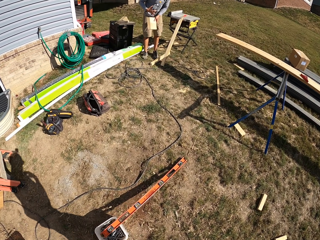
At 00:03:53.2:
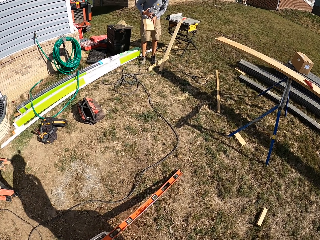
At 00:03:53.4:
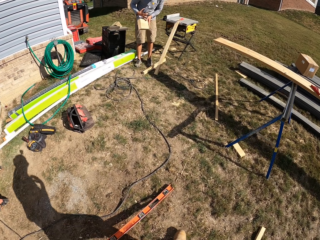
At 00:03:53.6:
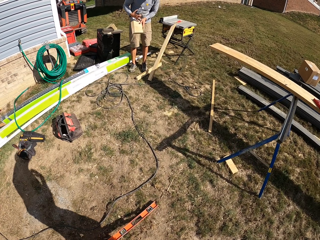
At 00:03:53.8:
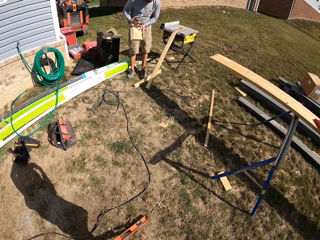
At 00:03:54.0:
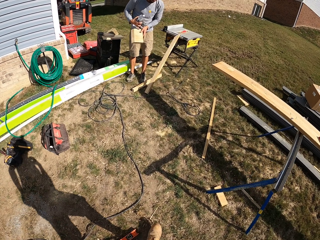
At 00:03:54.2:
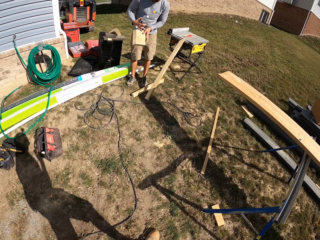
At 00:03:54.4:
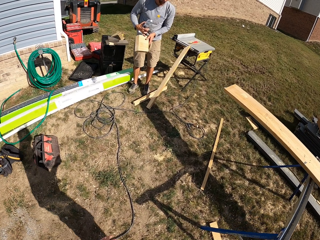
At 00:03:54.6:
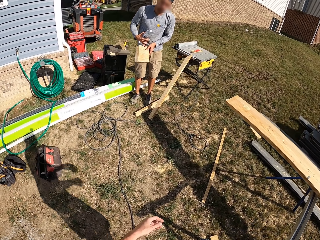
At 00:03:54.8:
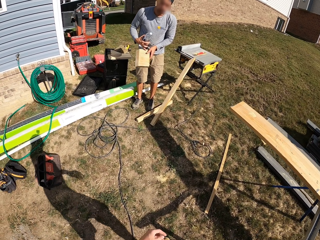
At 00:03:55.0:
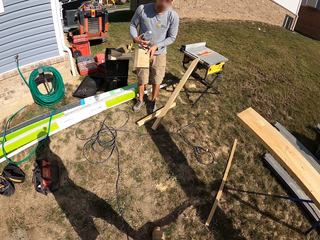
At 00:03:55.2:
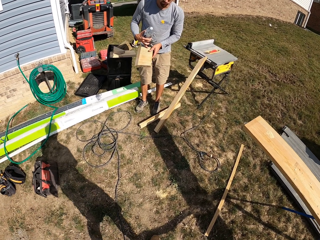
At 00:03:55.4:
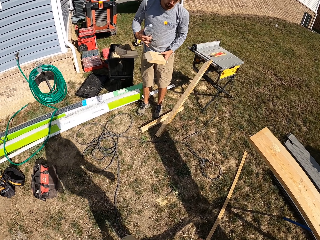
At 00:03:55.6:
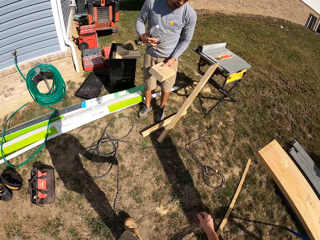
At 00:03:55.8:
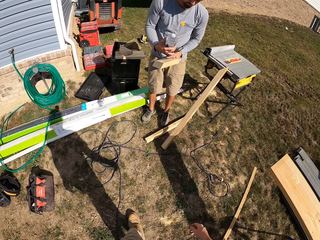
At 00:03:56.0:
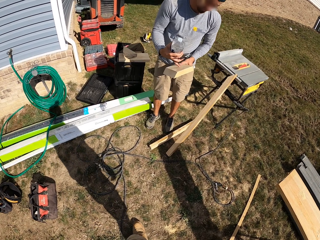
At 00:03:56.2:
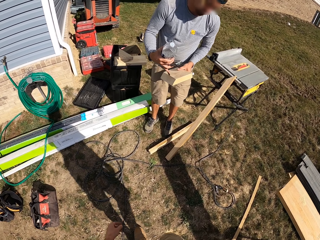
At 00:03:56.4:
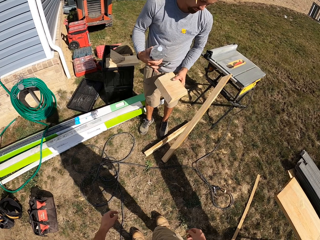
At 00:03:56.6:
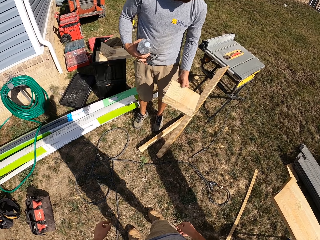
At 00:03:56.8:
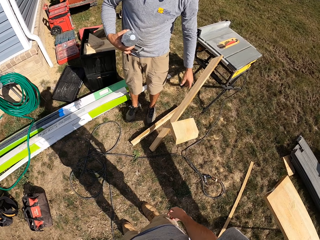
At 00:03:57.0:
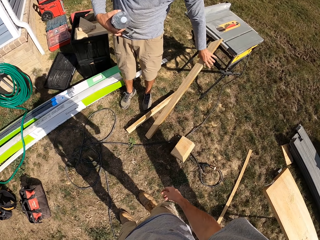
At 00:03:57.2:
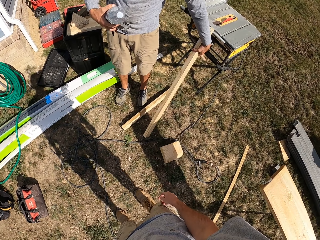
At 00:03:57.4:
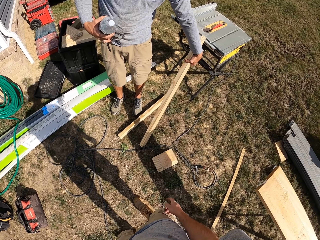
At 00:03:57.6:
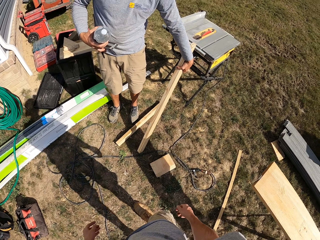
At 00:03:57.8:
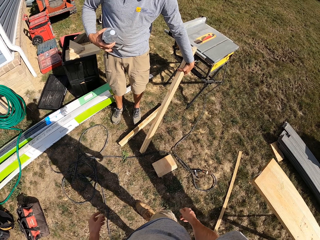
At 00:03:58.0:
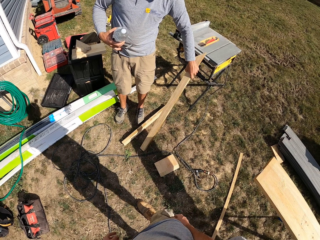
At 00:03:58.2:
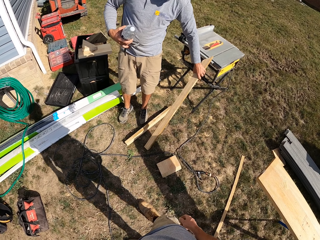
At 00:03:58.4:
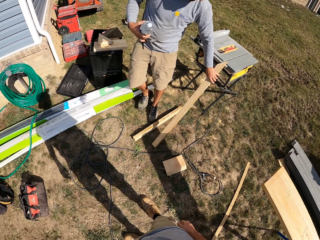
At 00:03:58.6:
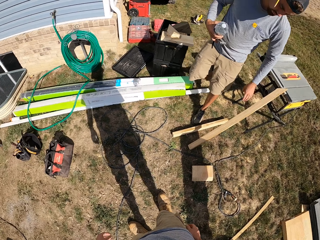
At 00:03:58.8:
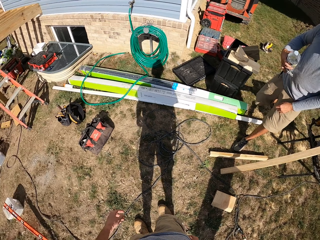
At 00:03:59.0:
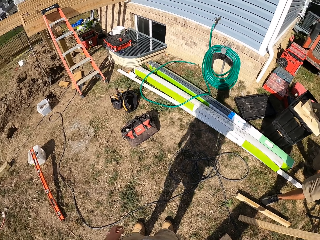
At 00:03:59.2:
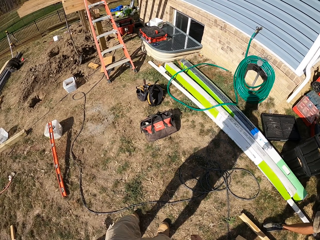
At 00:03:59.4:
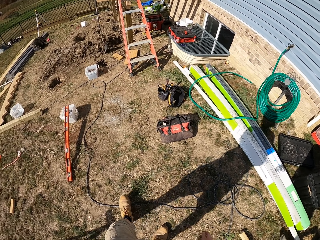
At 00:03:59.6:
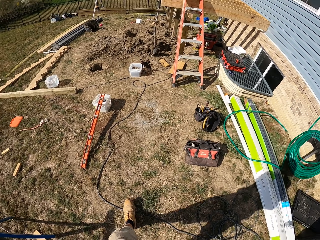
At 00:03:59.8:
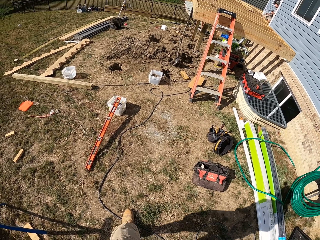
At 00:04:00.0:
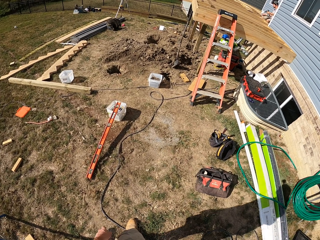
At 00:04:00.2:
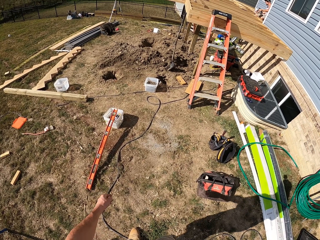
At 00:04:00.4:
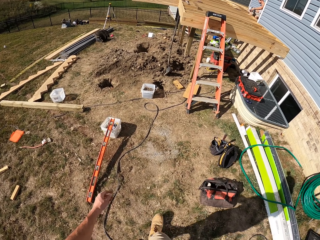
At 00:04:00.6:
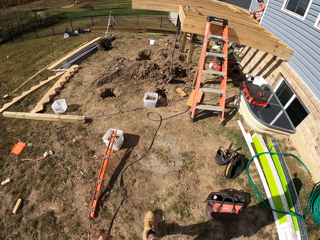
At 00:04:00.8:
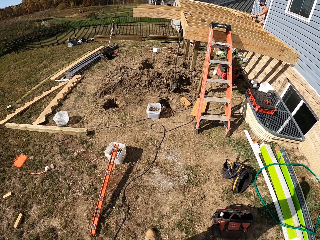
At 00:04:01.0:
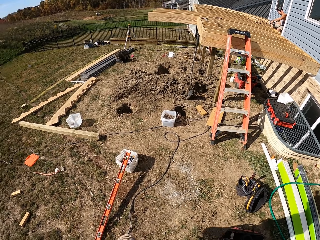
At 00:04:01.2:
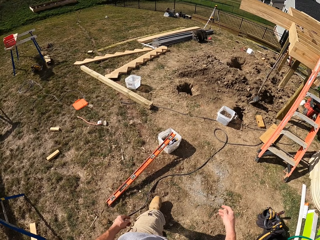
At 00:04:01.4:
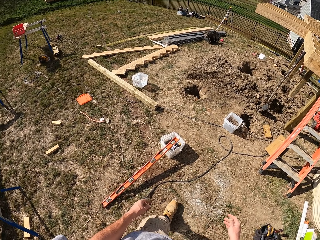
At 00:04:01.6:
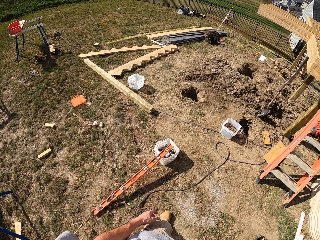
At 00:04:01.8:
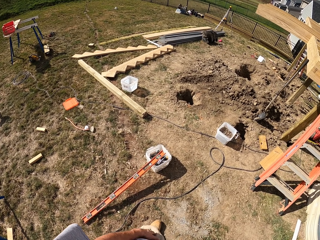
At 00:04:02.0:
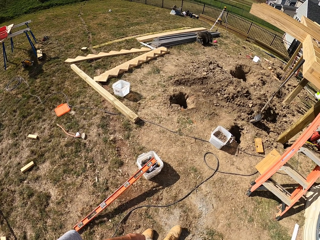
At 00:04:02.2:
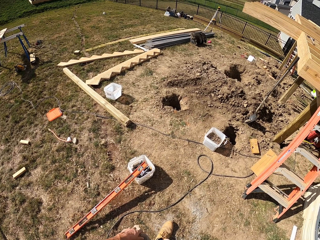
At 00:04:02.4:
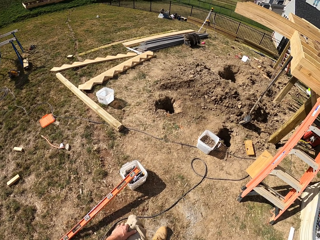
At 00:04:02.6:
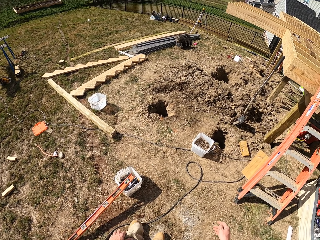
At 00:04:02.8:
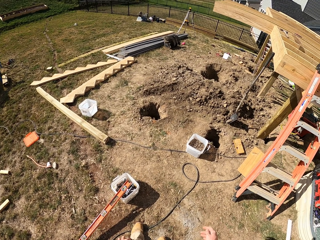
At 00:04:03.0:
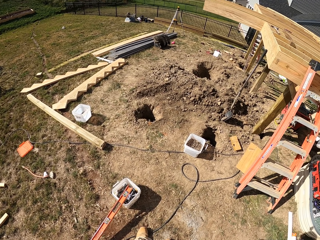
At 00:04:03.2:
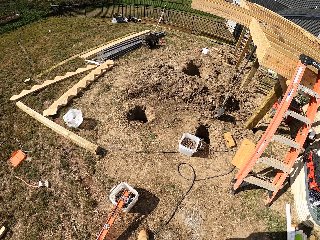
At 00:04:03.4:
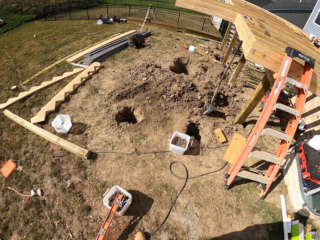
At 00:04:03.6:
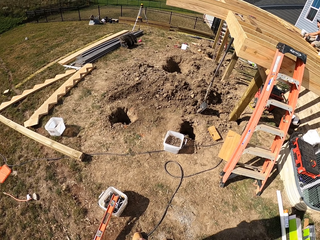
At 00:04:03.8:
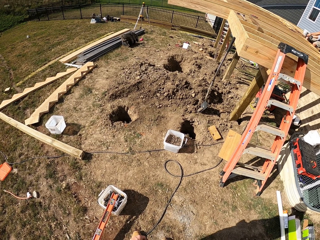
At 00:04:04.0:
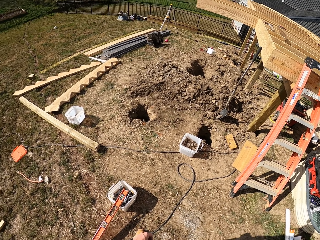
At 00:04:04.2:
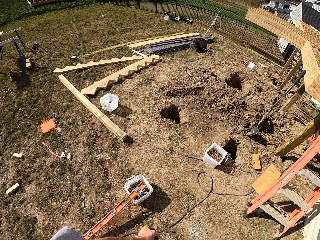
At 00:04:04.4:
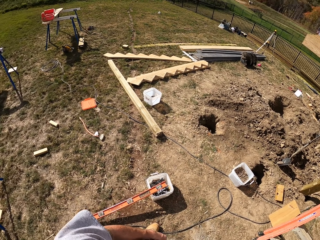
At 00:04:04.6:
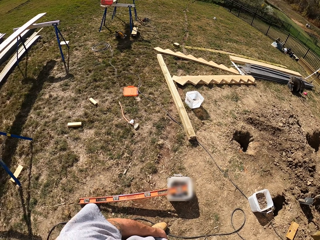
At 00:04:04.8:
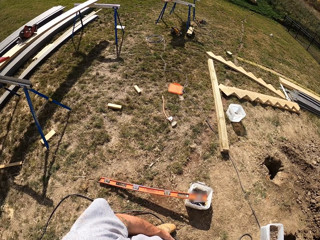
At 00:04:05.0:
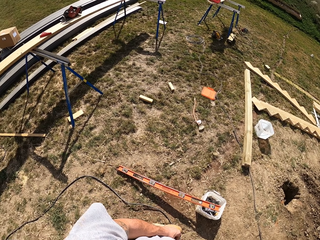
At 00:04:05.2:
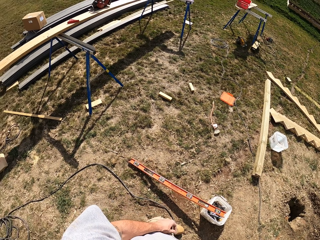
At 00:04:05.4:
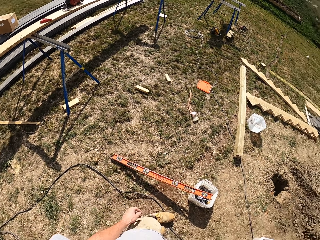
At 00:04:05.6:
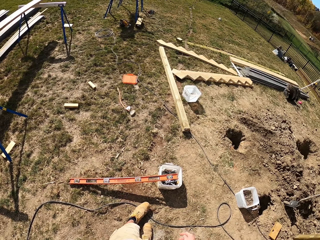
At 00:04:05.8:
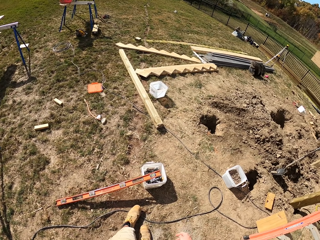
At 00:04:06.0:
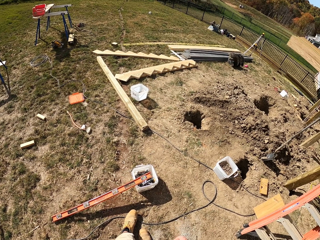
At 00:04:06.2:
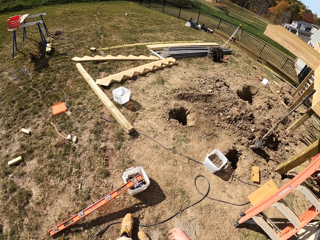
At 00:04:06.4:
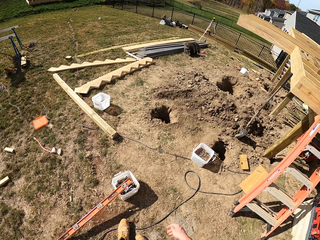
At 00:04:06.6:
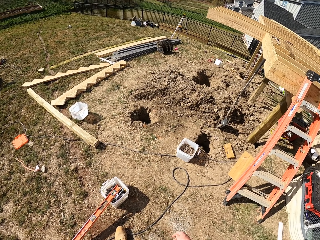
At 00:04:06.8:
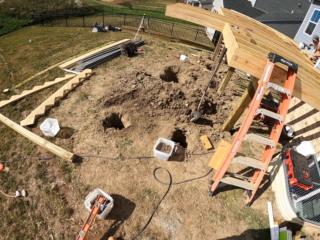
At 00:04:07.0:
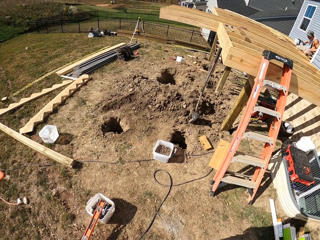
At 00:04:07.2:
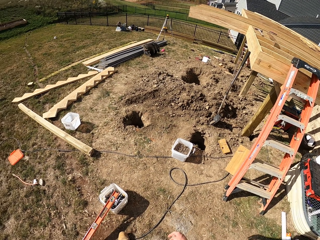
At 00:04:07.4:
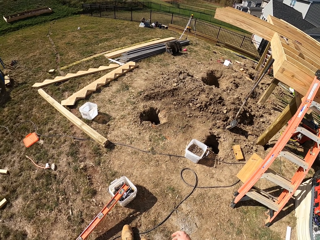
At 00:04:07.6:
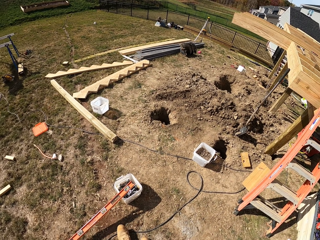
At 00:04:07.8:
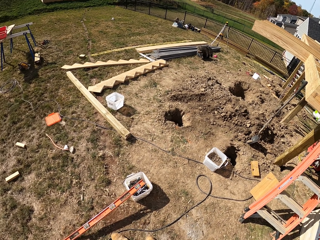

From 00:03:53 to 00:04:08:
A person drops a piece of wood. The person touches the wood. The camera wearer turns around. They walk around. They turn around.

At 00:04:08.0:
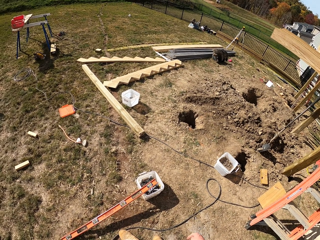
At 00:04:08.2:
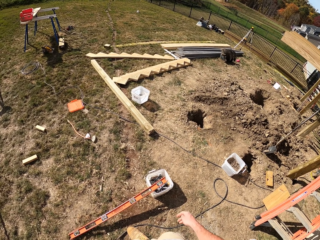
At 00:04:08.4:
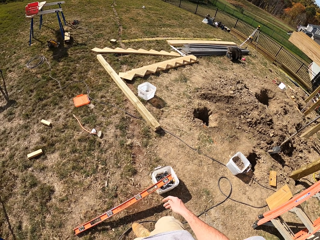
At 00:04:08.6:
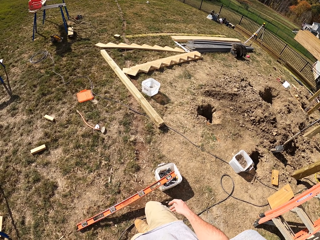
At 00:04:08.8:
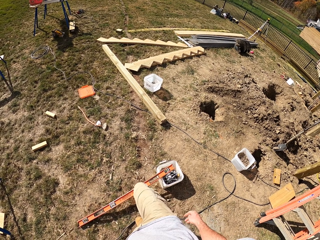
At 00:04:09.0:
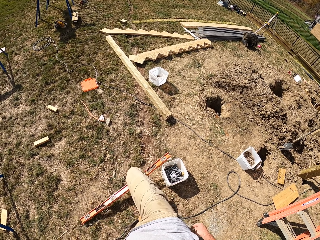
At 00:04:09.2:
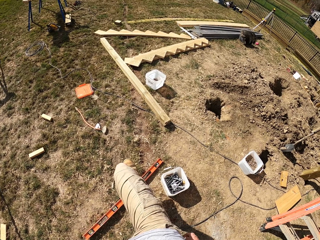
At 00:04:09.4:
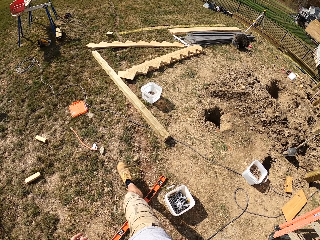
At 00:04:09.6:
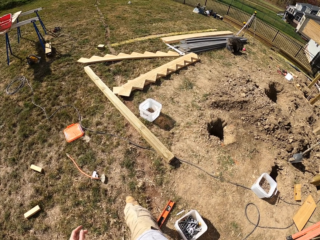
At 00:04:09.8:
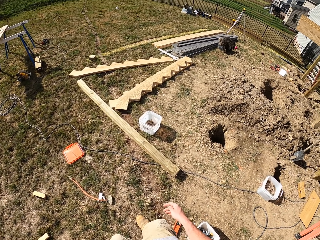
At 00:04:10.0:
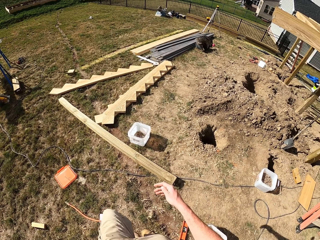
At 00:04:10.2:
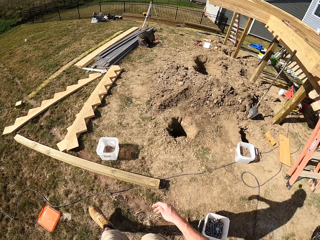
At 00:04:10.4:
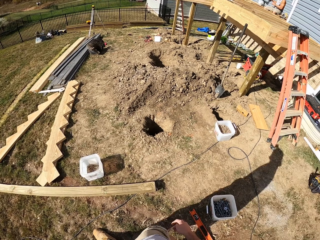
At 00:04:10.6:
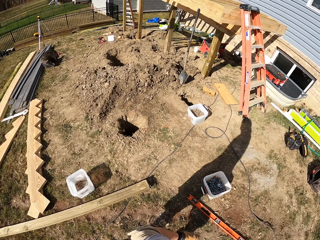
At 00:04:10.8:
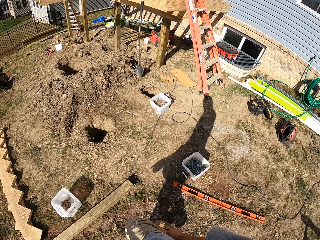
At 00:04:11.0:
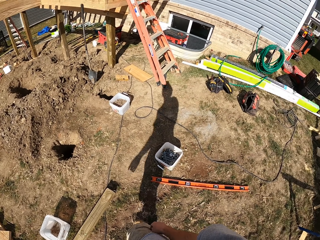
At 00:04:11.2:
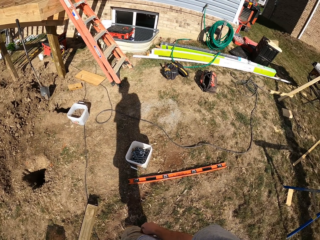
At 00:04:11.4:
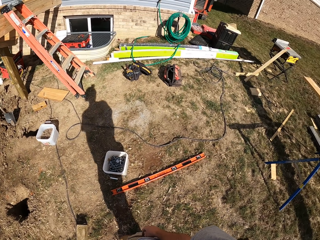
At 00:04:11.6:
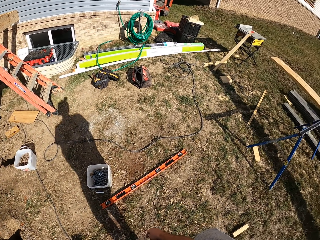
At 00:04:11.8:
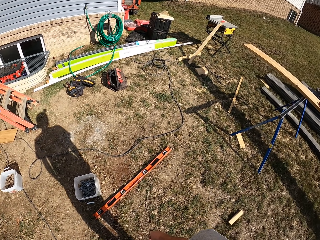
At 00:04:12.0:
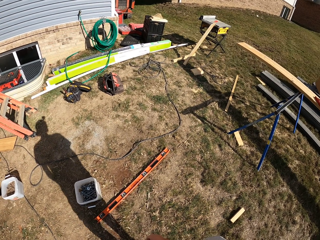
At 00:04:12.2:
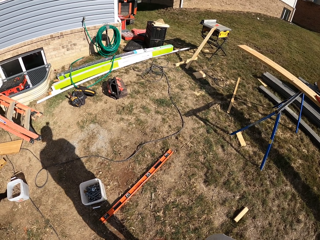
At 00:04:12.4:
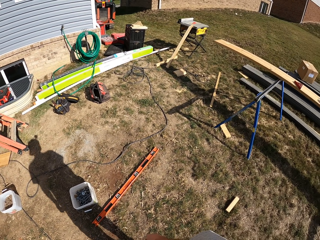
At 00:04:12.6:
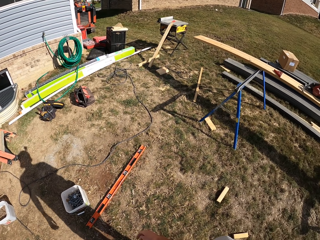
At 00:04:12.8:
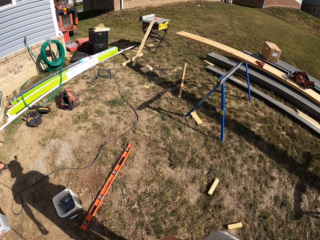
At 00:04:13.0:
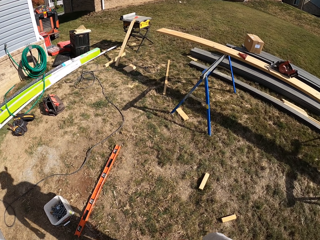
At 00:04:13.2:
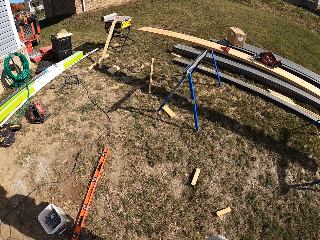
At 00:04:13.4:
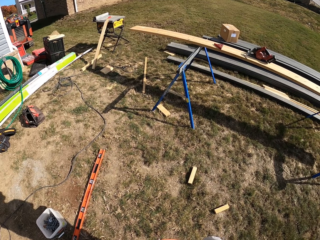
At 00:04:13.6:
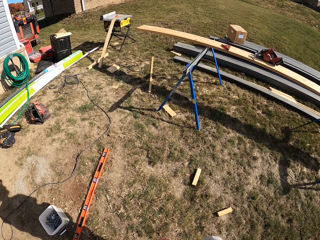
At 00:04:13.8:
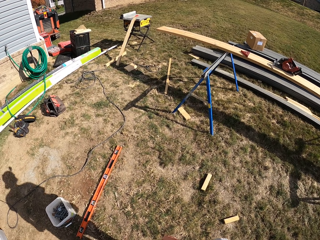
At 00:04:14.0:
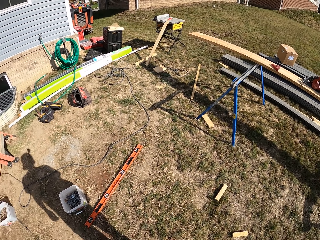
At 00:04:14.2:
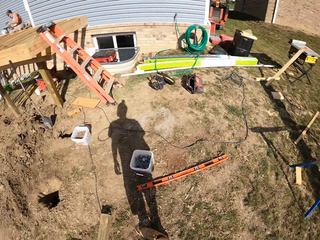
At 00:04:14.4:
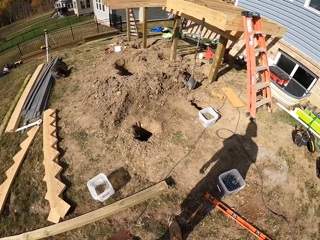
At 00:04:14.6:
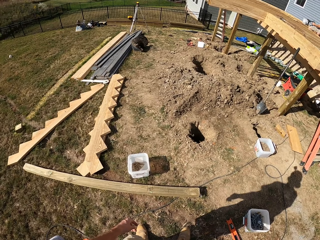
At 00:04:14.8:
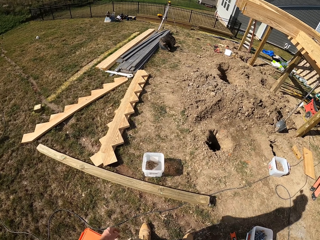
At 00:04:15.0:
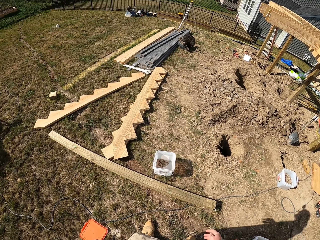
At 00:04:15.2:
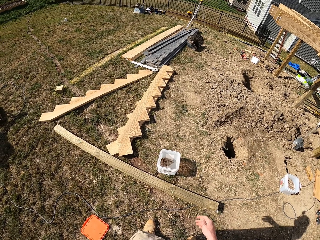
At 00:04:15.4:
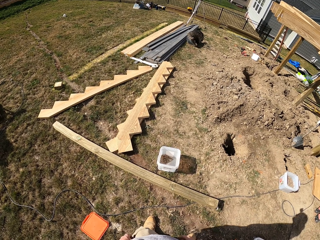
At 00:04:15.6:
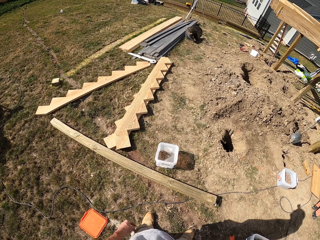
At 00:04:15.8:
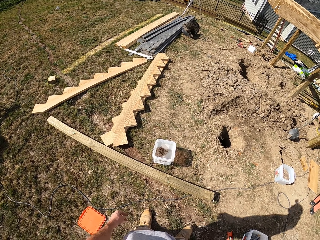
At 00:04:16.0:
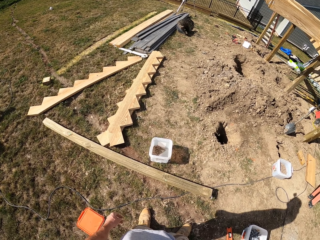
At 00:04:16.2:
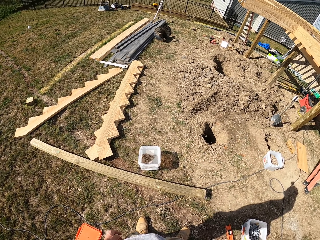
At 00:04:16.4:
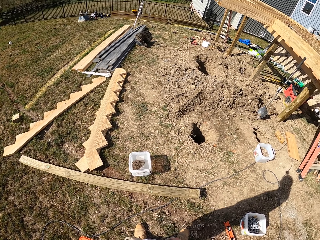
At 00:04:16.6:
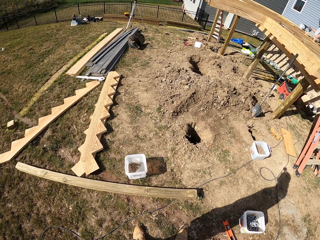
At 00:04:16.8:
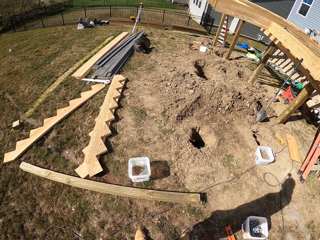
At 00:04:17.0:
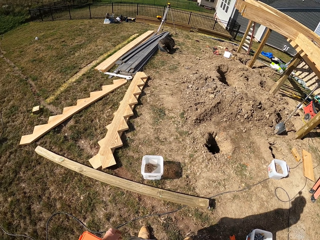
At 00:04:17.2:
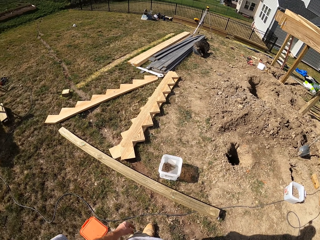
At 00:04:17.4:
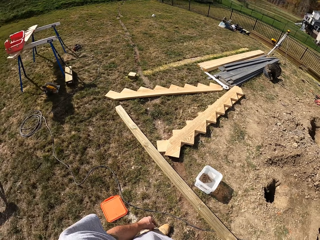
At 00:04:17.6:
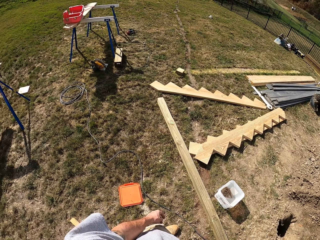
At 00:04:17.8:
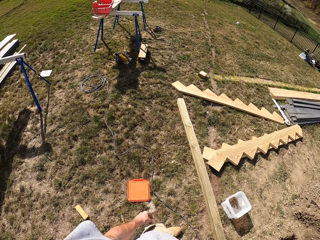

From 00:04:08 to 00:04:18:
The camera wearer walks around. He moves the steel with his leg. He turns around.
